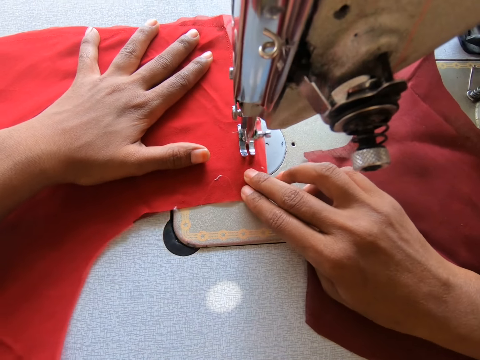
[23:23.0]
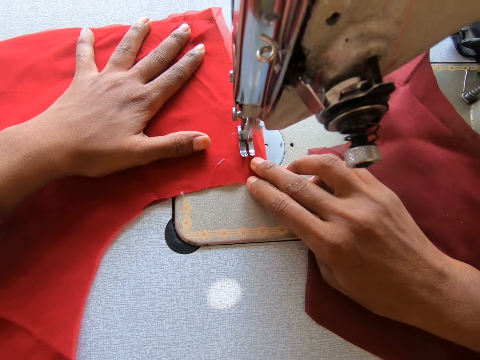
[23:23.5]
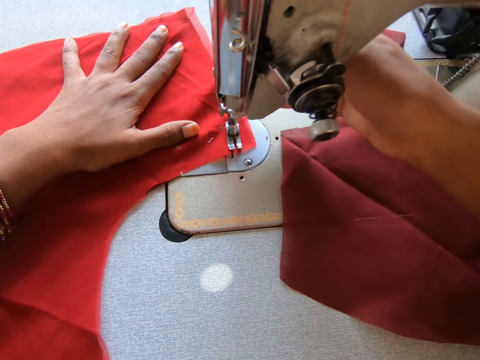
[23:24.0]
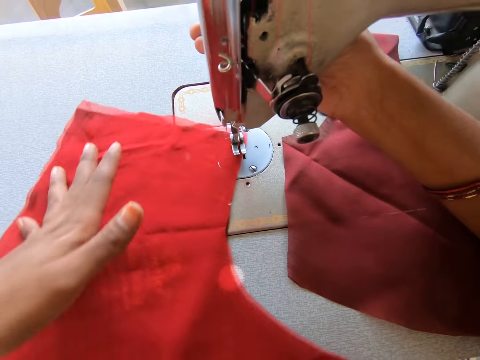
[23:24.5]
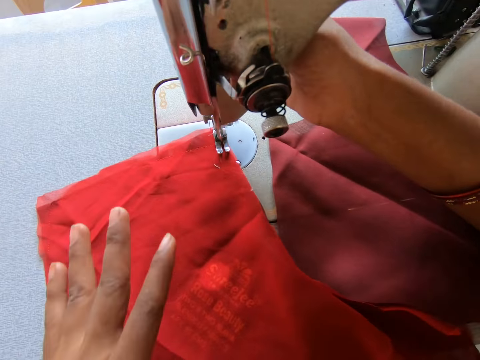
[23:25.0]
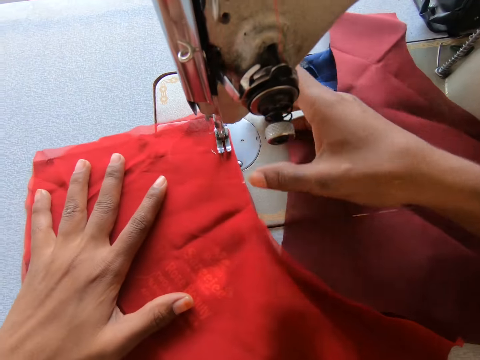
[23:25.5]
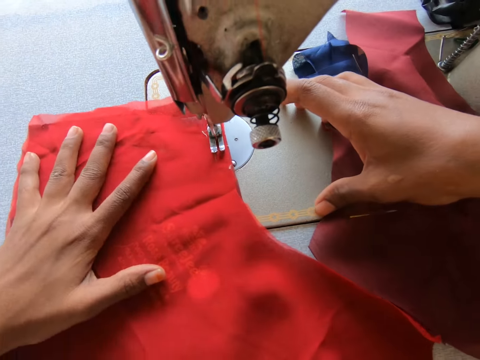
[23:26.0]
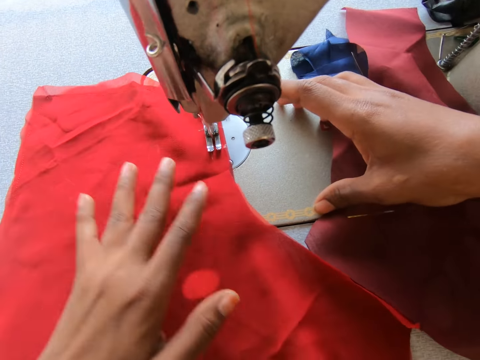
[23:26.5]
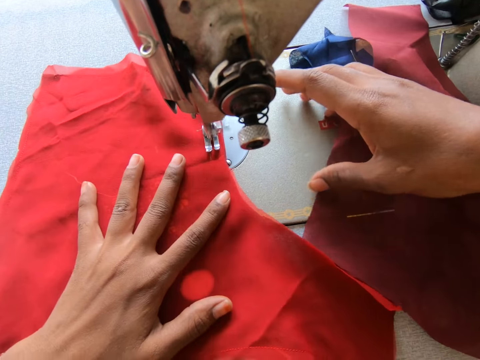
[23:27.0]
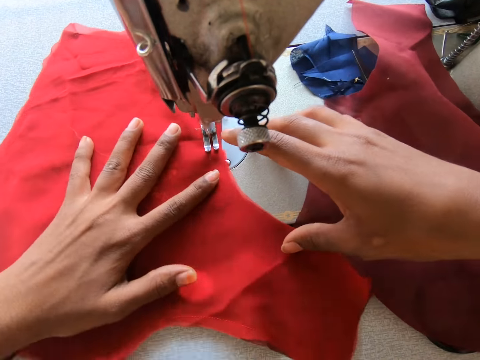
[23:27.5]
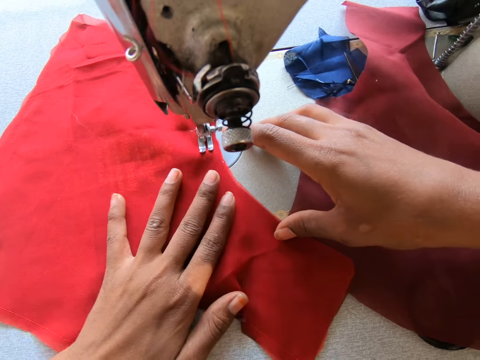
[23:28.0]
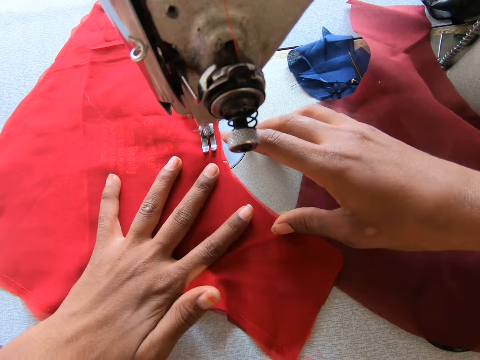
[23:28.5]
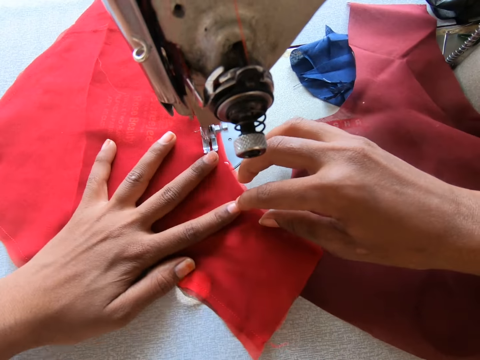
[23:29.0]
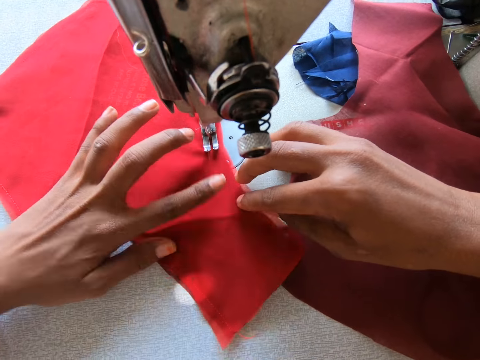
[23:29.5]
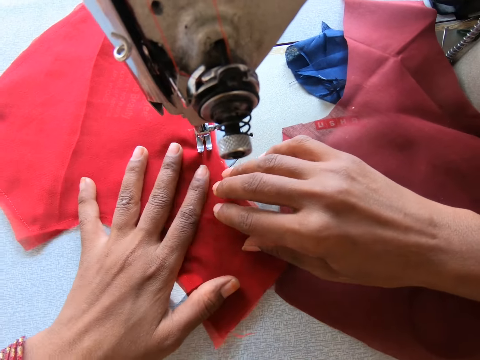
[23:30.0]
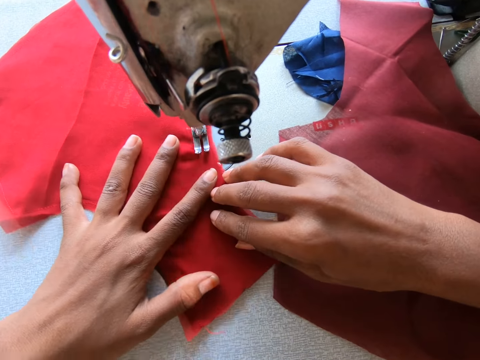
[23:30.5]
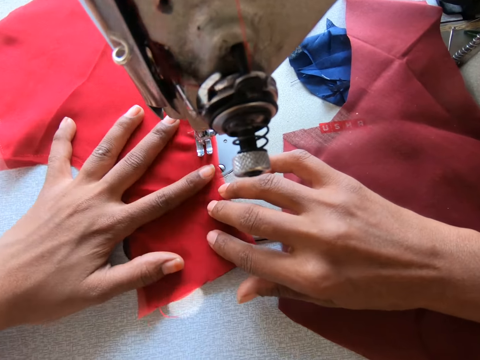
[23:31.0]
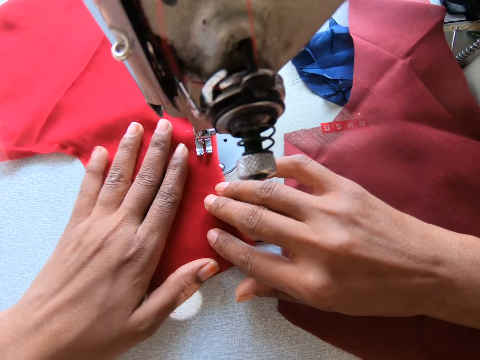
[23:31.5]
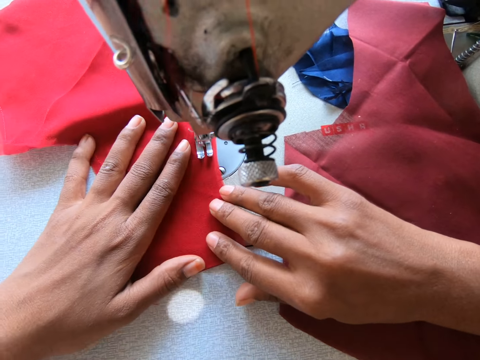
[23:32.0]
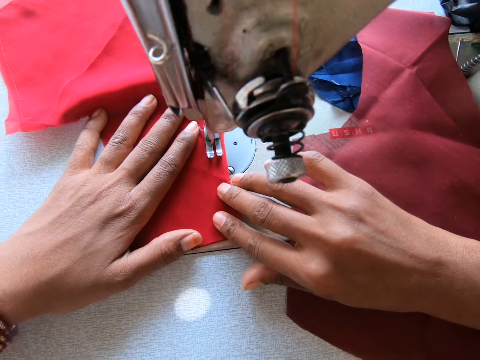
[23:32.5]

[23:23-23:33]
The camera wearer turns the bodice. They sew the bodice.

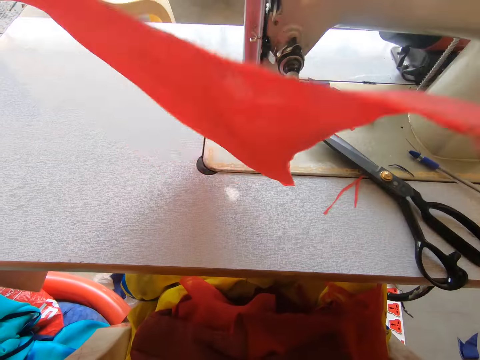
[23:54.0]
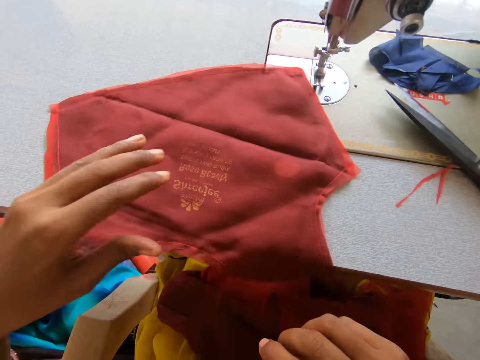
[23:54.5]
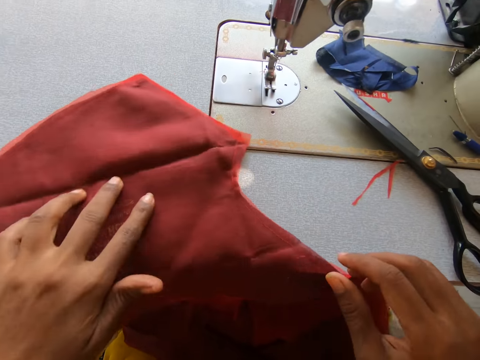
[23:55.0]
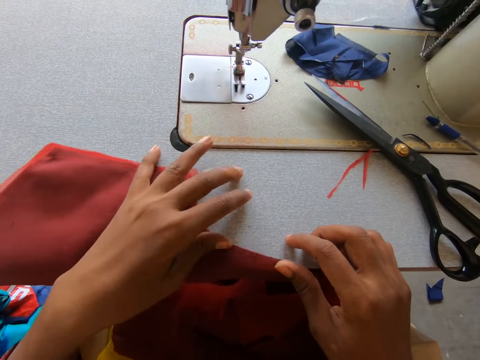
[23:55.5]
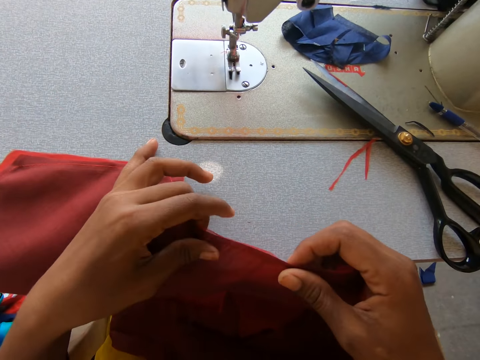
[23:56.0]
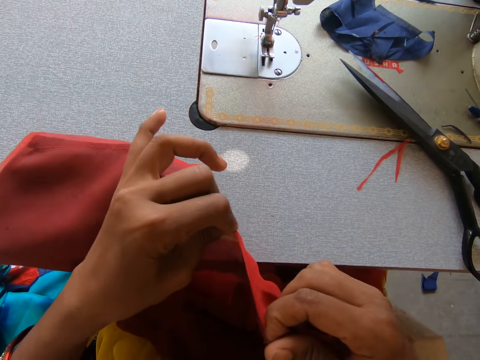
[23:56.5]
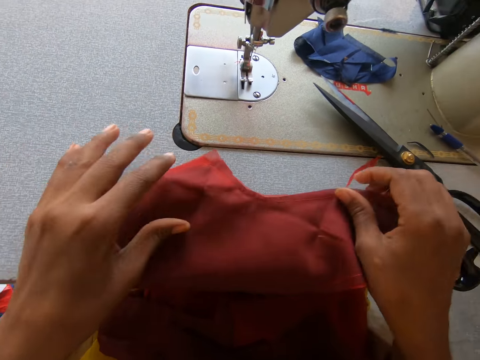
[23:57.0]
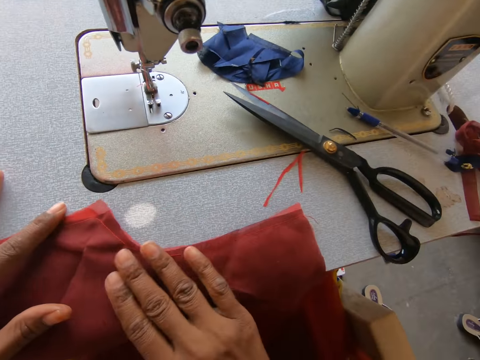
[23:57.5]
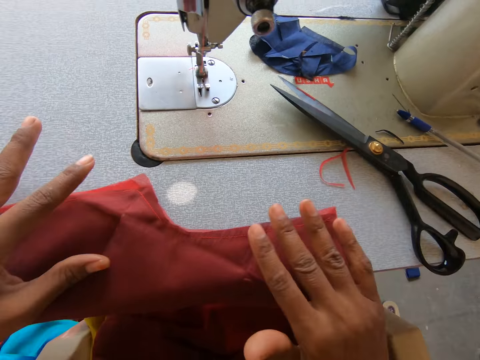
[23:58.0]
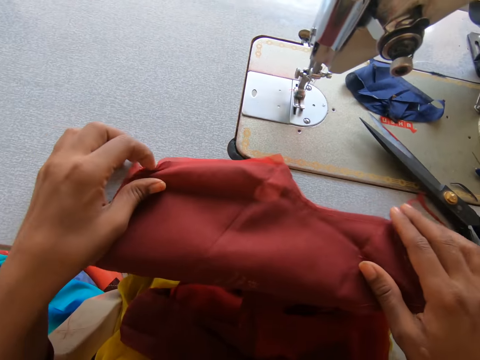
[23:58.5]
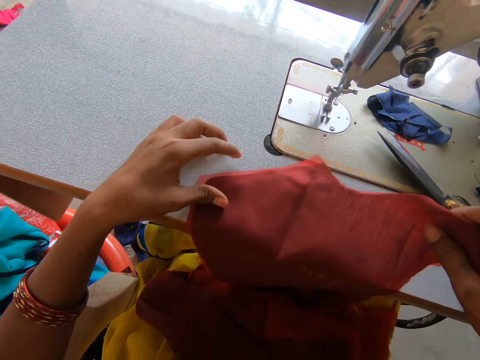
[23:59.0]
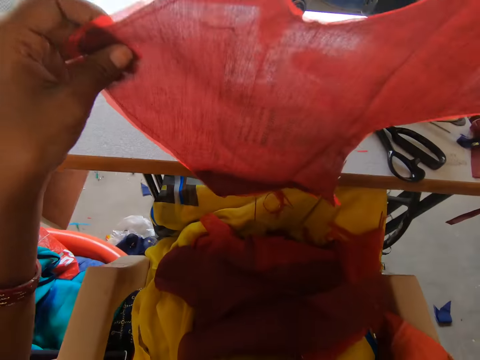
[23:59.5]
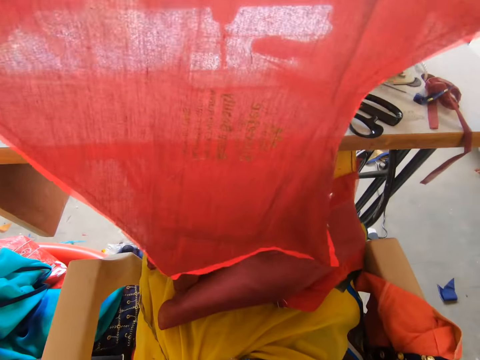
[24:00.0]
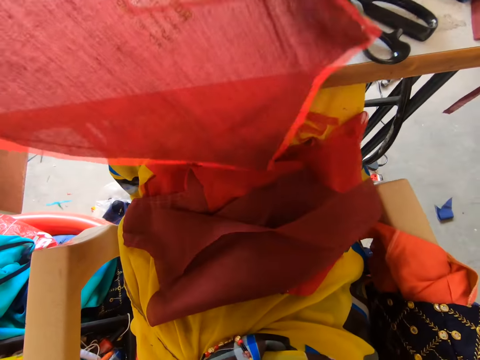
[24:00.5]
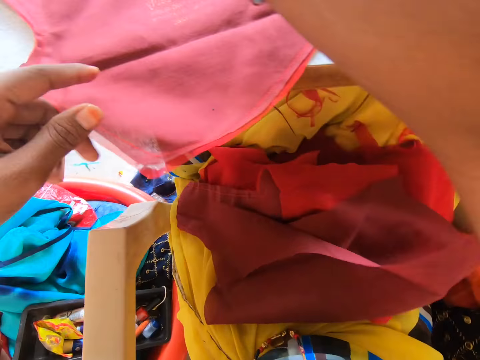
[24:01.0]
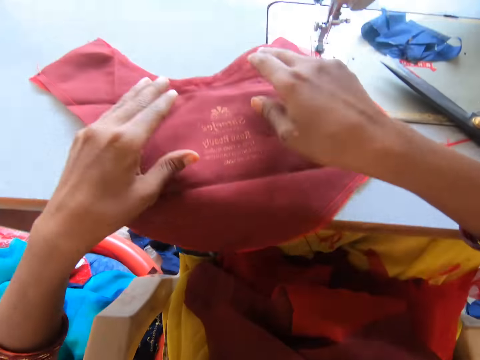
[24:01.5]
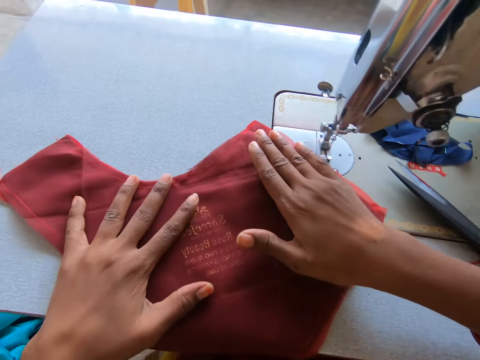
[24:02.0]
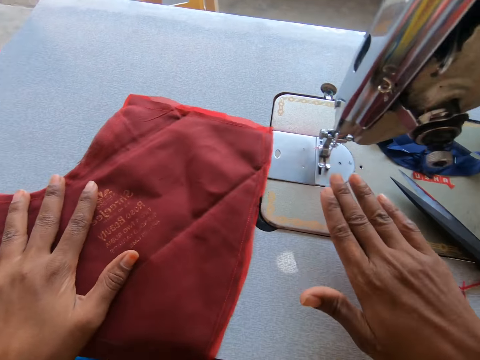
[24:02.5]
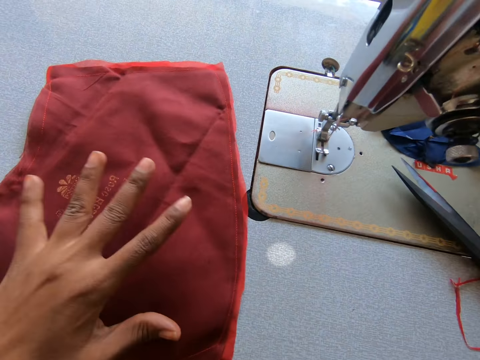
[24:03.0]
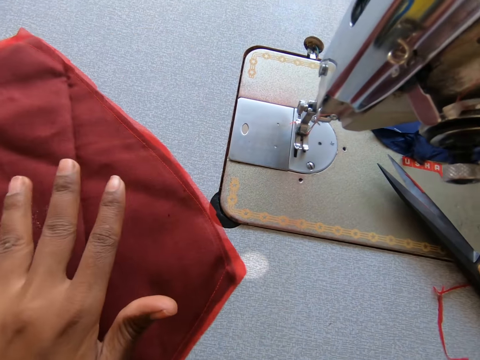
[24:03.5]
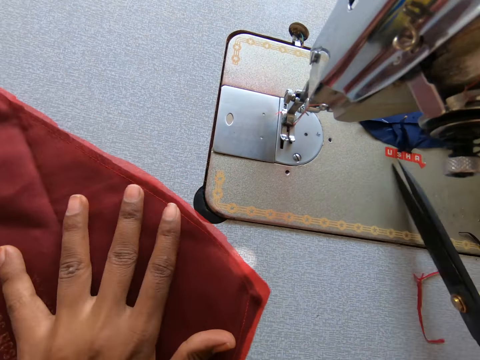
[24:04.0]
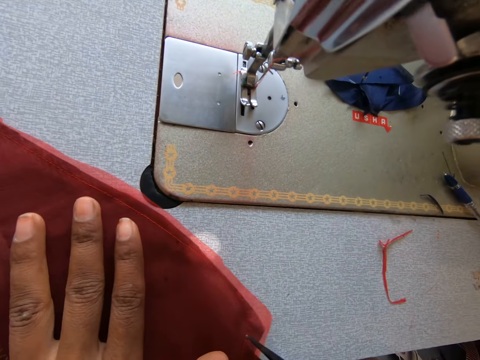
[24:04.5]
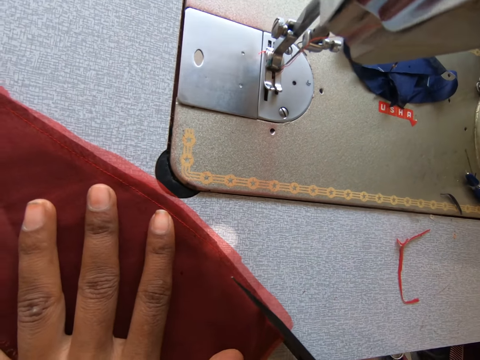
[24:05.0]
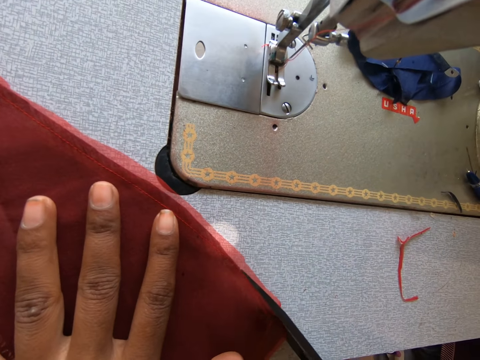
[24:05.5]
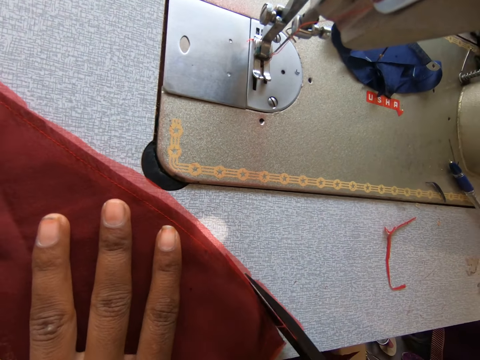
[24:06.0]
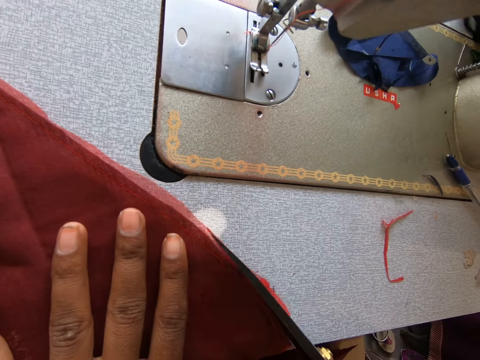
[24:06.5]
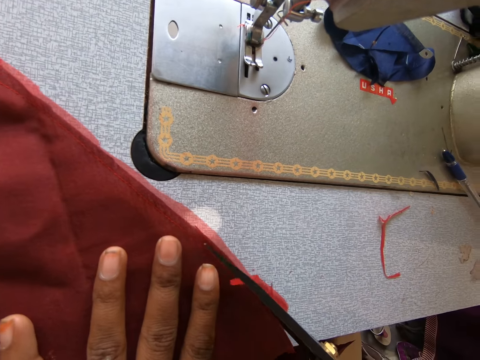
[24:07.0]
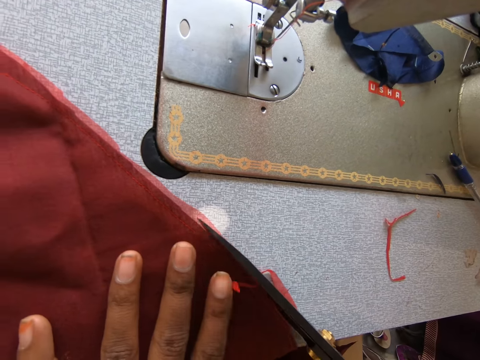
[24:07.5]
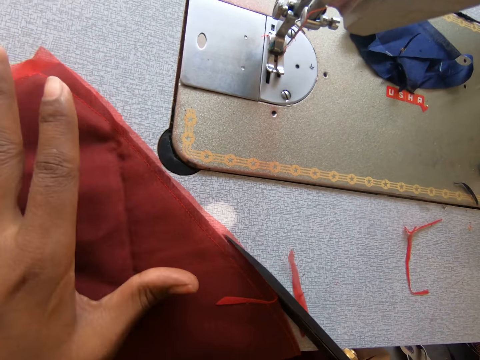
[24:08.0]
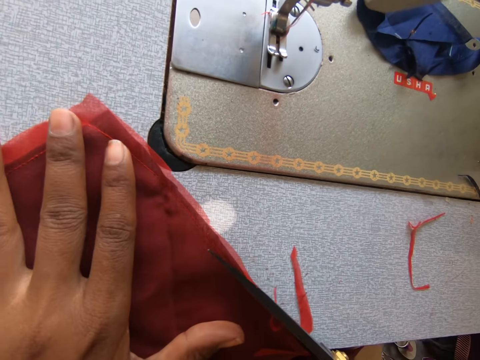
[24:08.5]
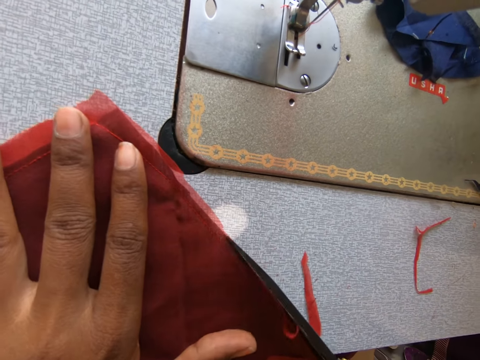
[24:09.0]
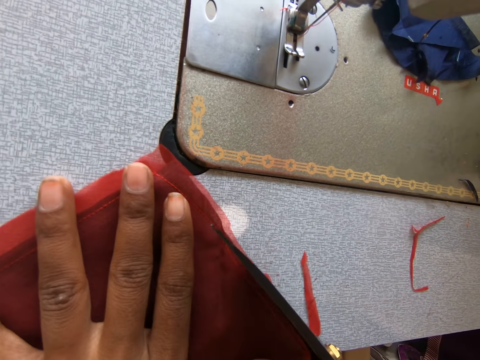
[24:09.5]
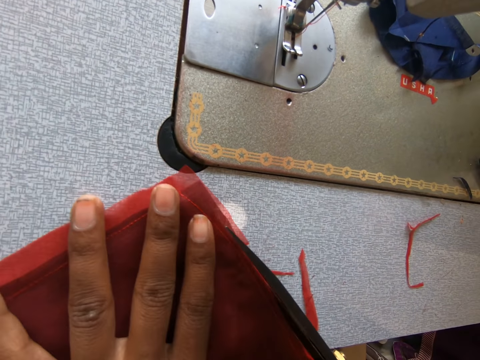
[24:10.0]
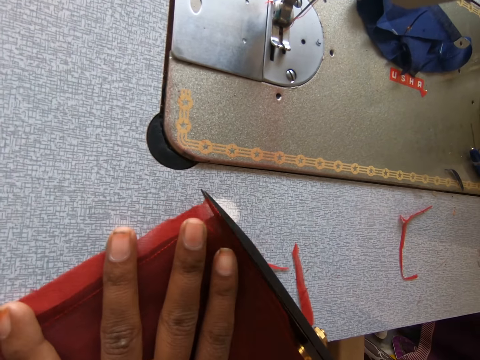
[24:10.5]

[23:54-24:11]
The camera wearer places the fabric on top of the sewing machine. They lift the fabric. They put the fabric back to the sewing machine. They pick up the pair of scissors. They trim the edges of the fabric with the scissors.
